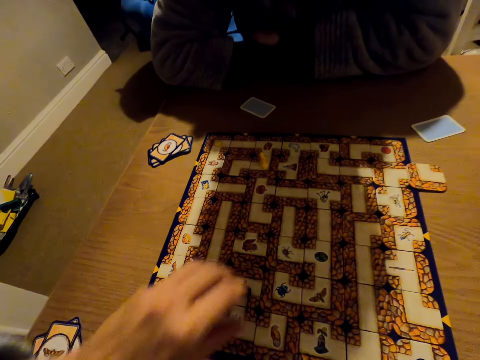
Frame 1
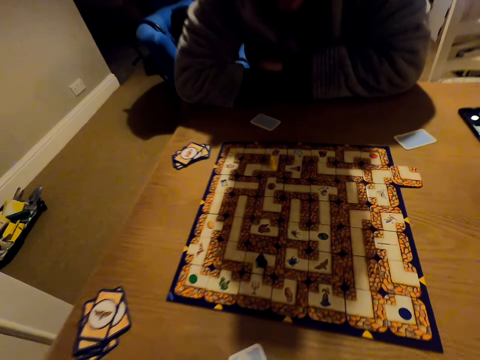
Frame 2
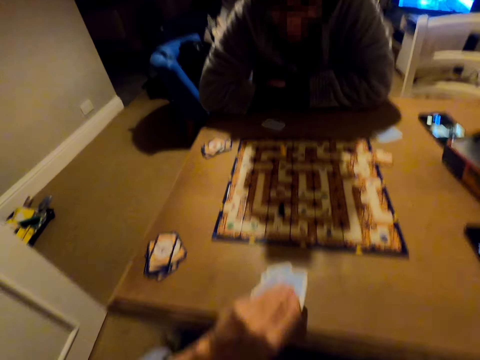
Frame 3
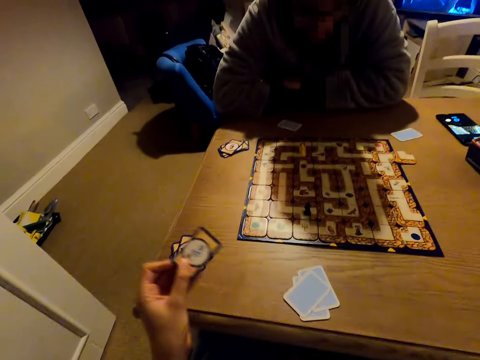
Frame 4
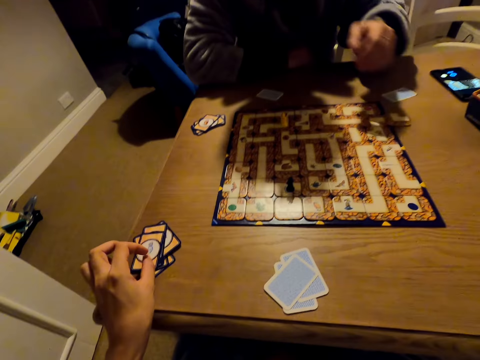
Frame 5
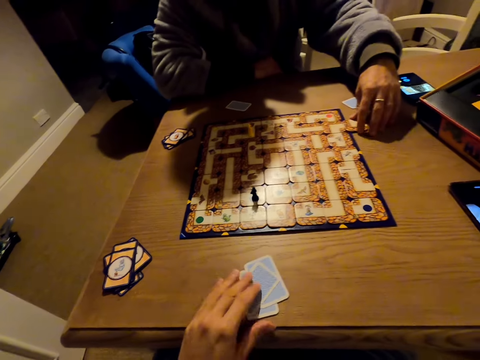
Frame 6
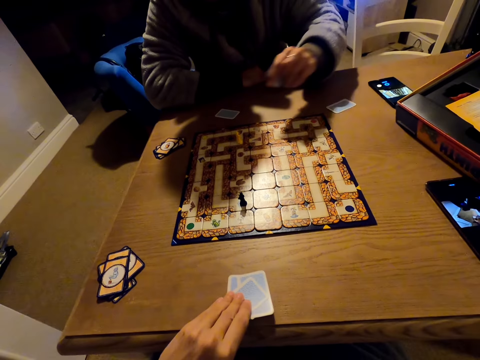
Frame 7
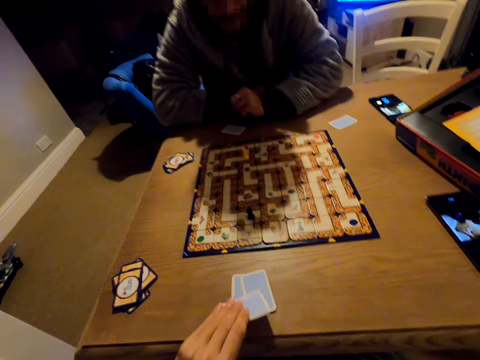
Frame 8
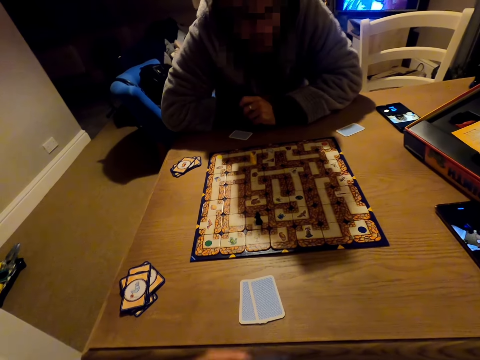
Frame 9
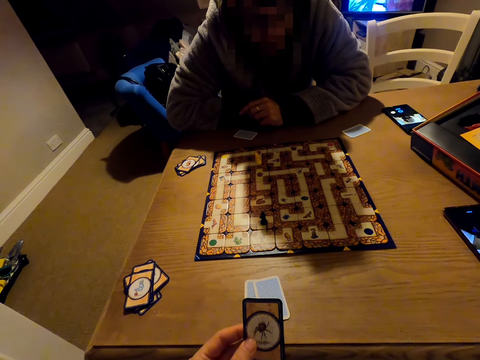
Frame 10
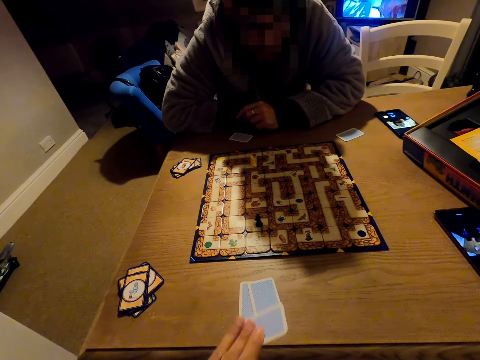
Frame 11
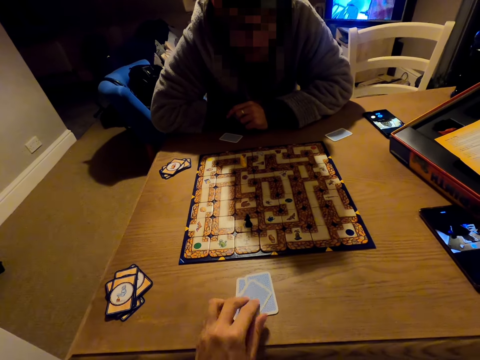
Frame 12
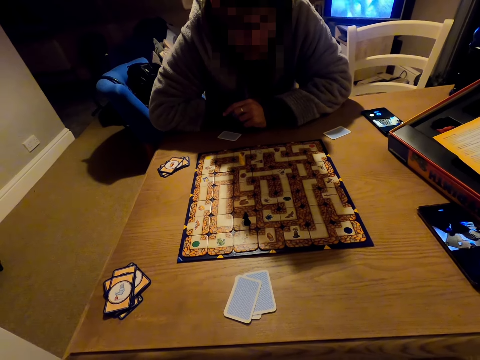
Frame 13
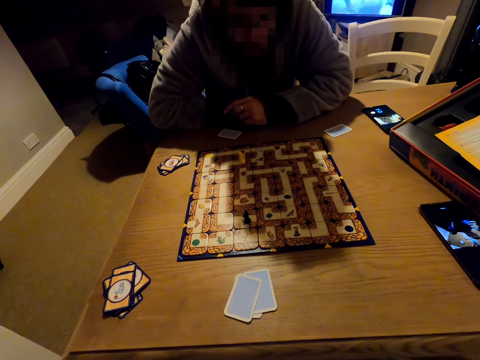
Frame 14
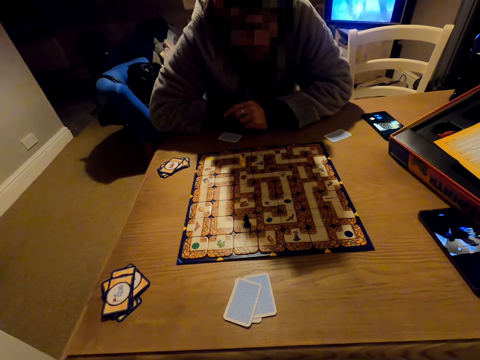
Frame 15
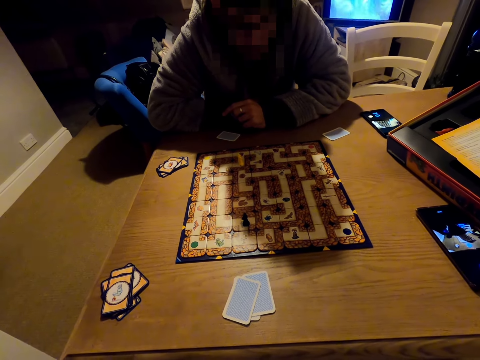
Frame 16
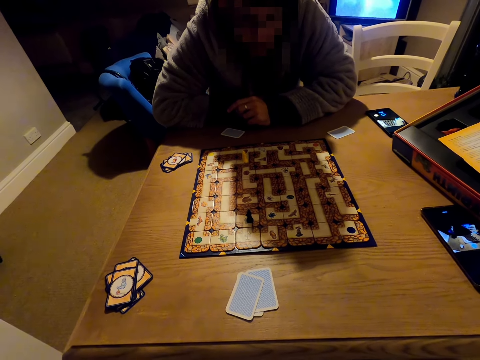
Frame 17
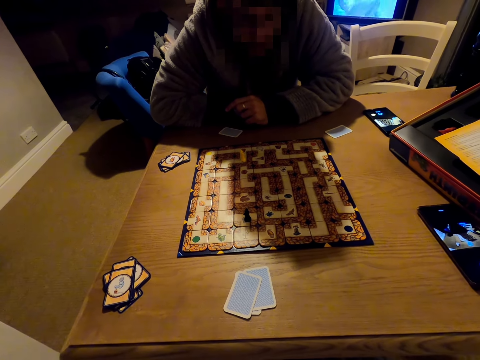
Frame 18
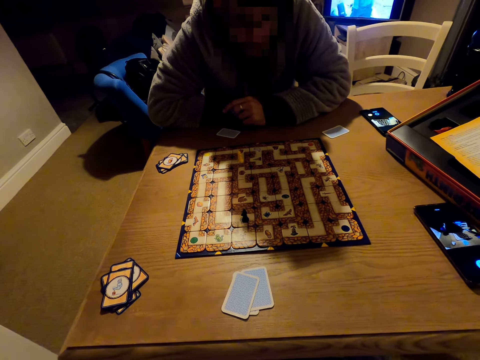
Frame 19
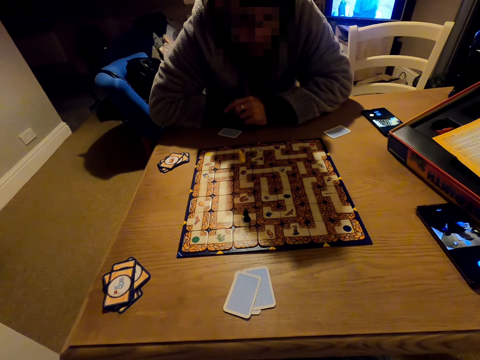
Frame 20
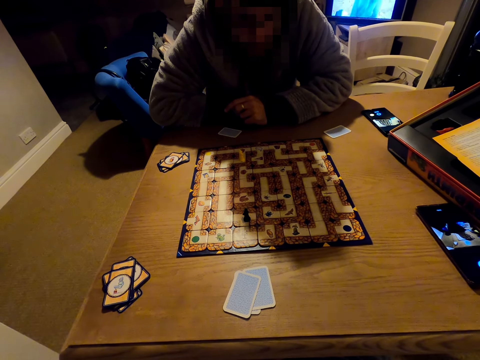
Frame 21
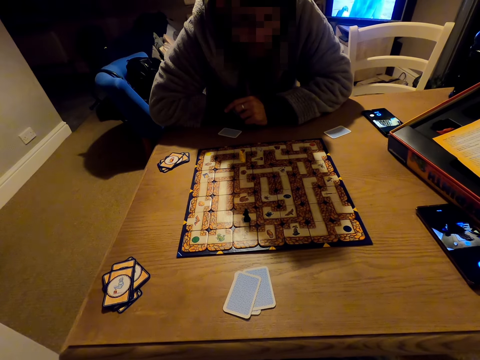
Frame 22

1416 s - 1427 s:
The camera wearer picks a card from the table. They place the card on top of other cards. They pick a card from the table and place the card on top of other cards.

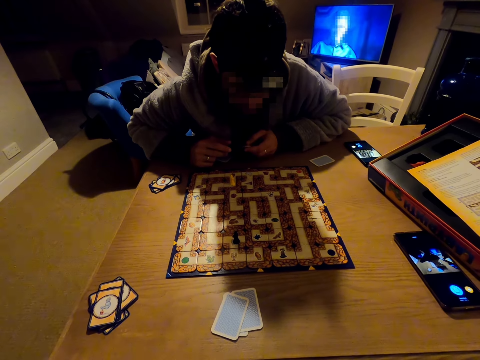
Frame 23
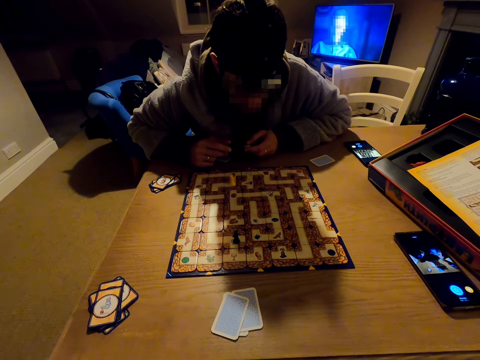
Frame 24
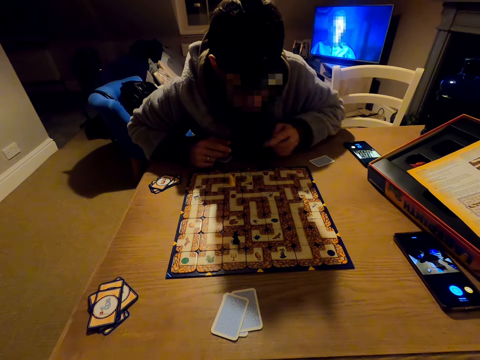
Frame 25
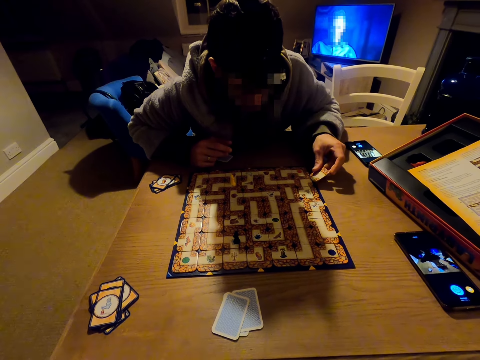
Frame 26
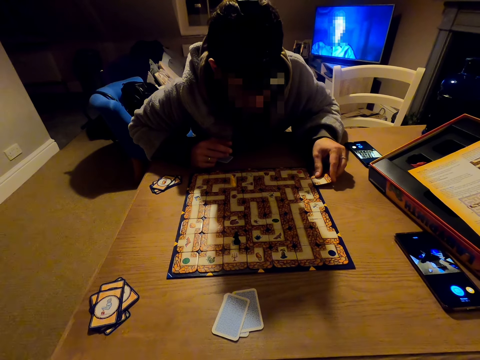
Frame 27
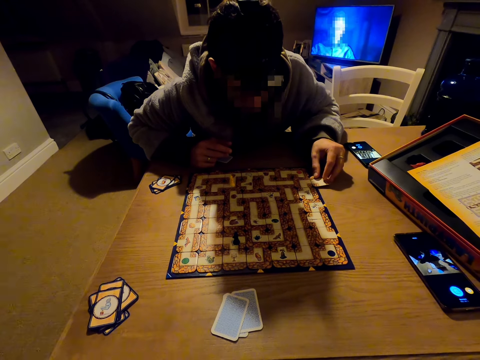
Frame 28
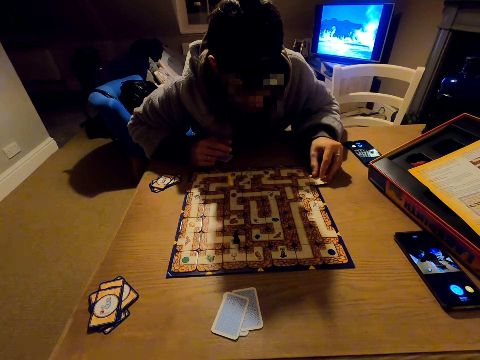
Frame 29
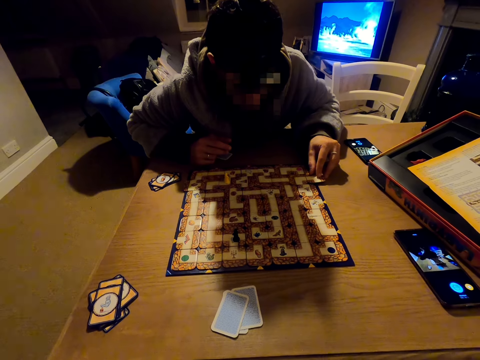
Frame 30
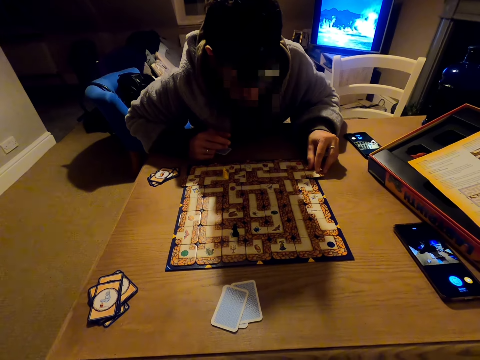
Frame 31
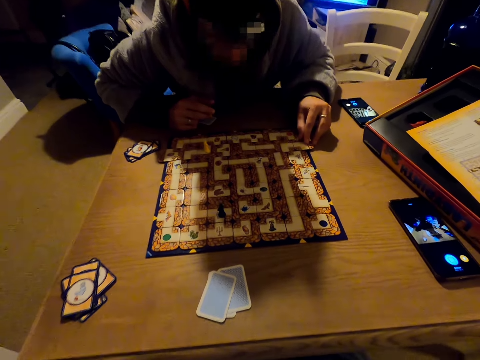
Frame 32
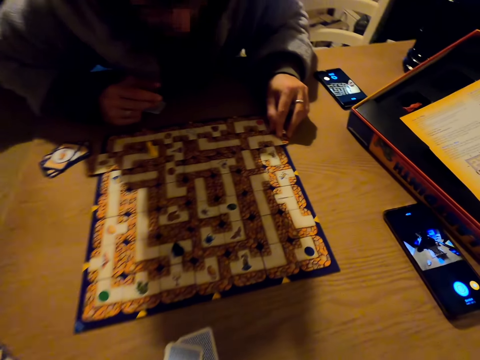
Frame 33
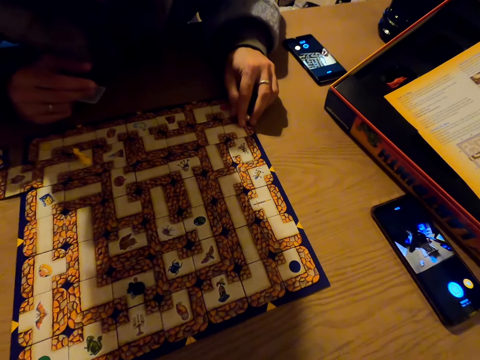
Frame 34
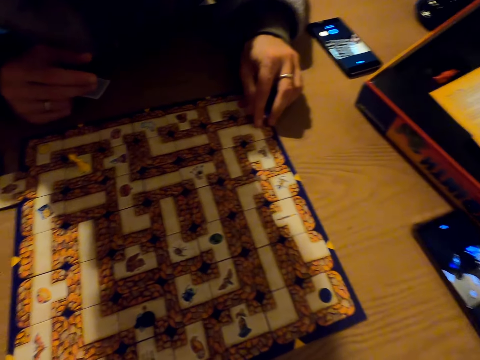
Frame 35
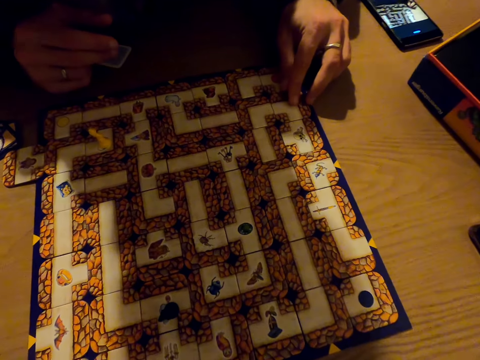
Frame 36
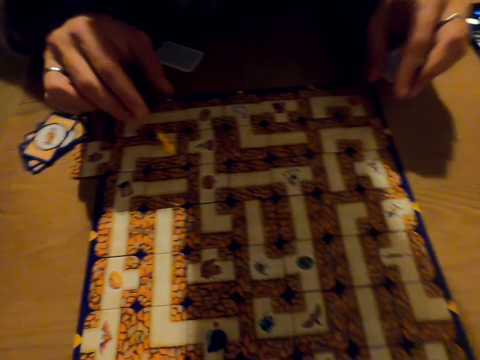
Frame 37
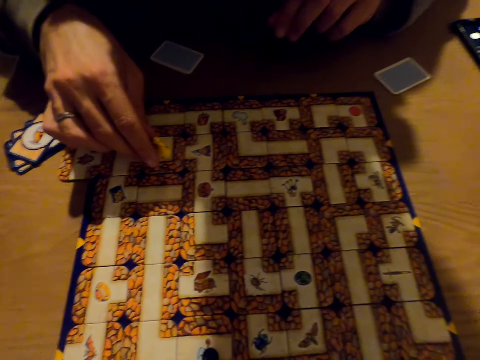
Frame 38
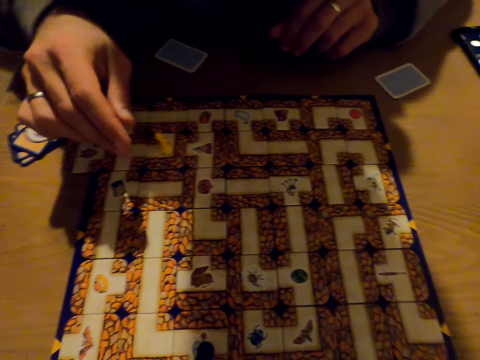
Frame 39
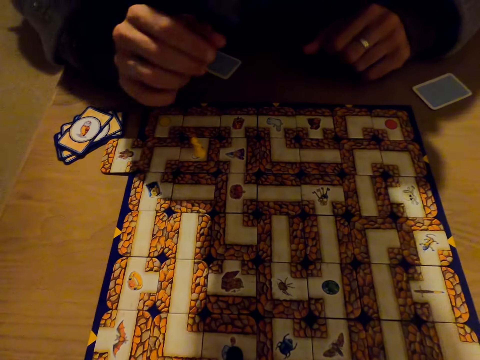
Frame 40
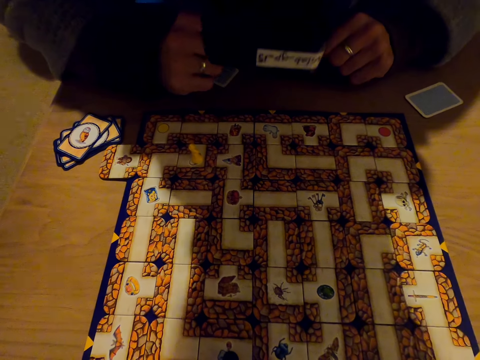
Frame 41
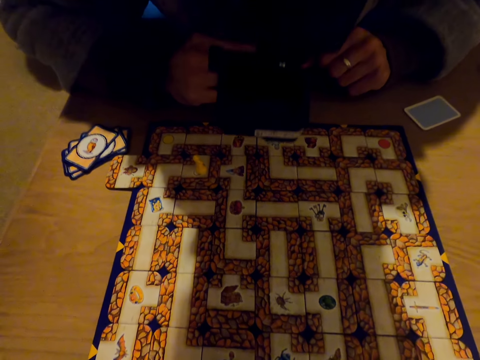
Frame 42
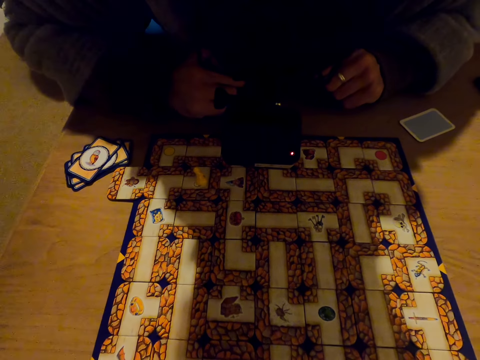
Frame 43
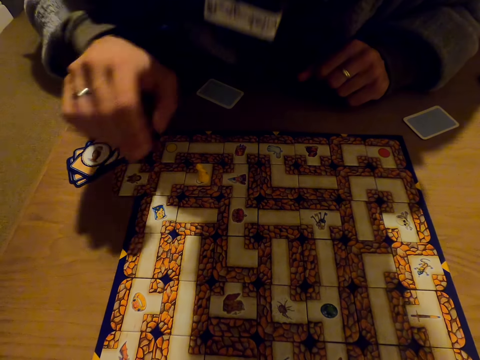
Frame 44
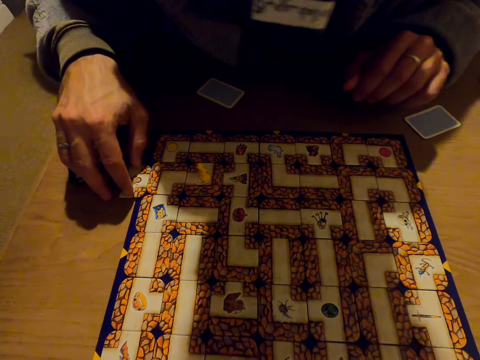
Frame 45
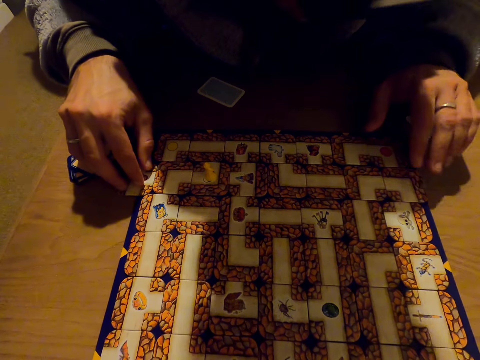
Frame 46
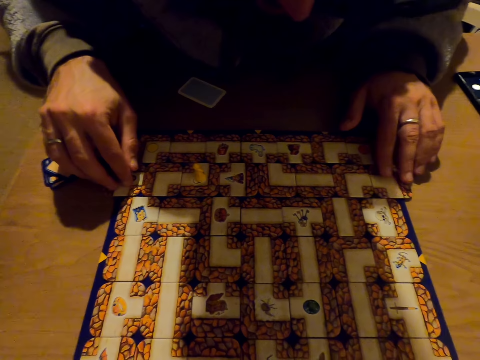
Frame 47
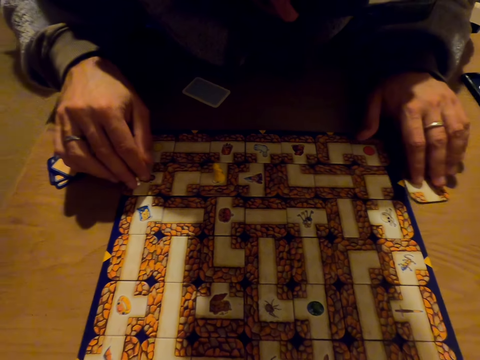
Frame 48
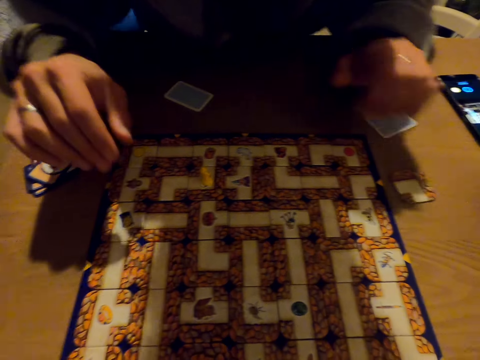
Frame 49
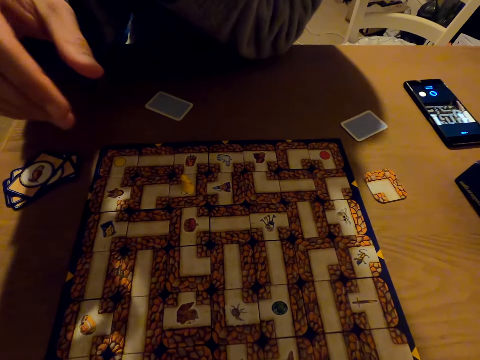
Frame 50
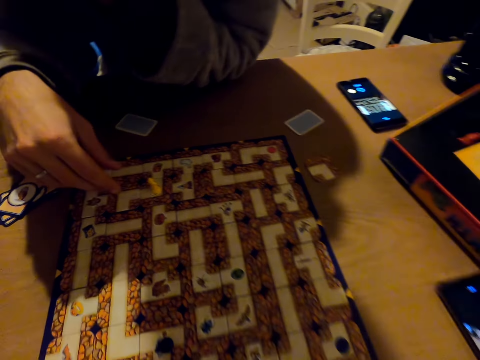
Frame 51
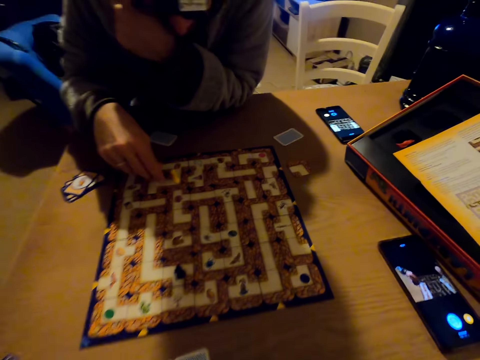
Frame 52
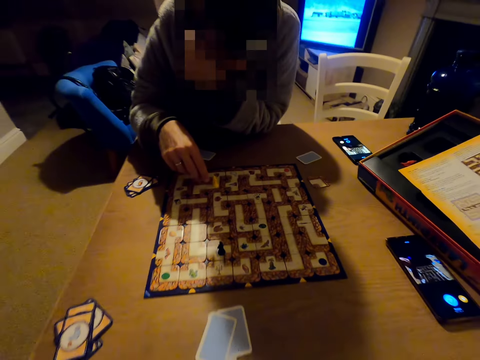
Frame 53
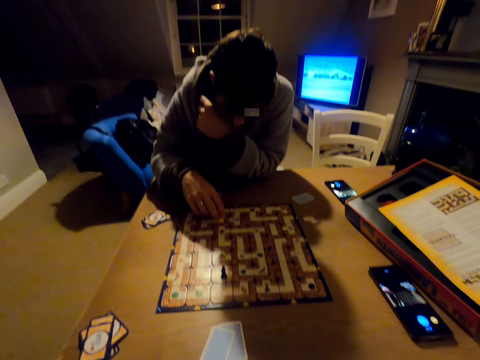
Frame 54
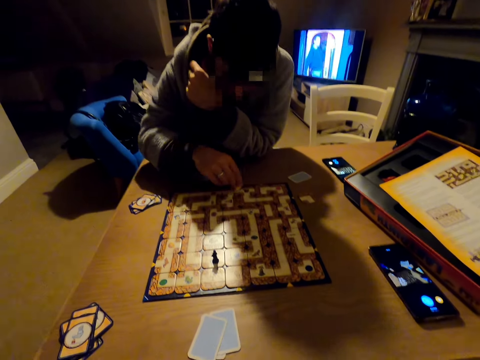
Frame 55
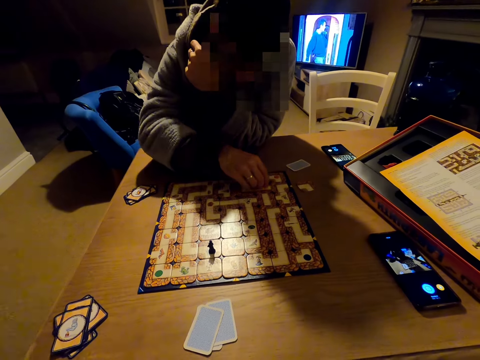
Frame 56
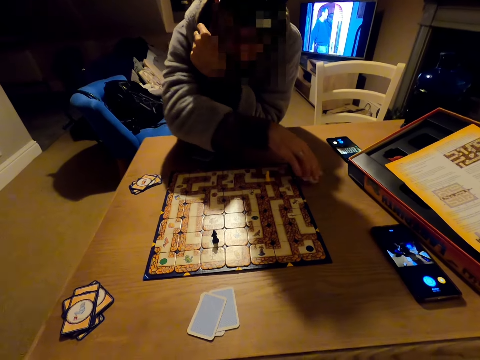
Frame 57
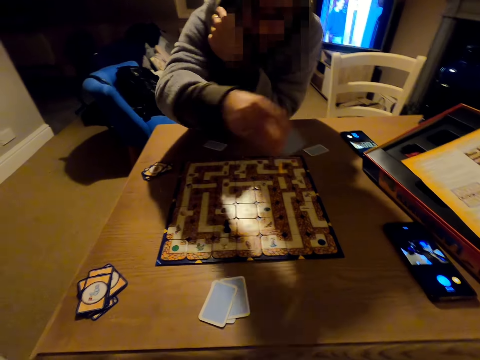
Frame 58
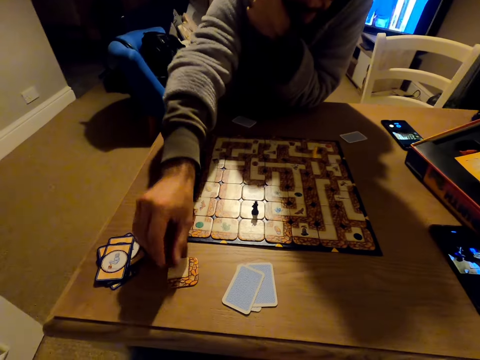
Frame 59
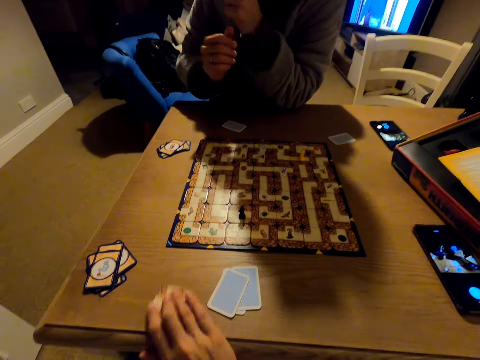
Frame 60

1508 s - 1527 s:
A man pushes the cards on the table with a piece of card. The man plays the labyrinth board game. The man picks a pawn from the monopoly board, takes the monopoly card, pushes the cards on the table with a piece of card, takes the pawn from the monopoly board, moves the pawn across the monopoly board, picks a card from the table and places the card back to the table. The camera wearer picks the card from the table.
